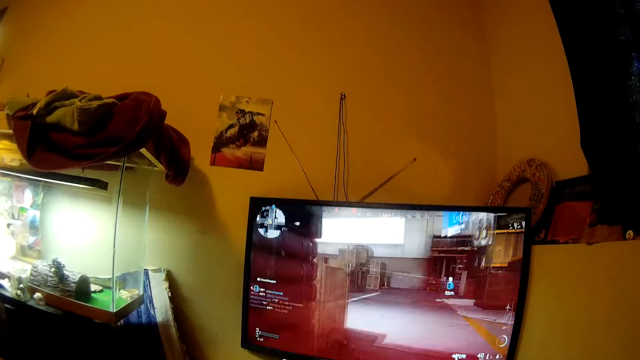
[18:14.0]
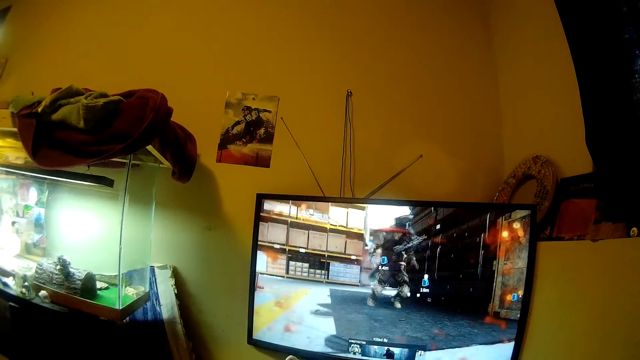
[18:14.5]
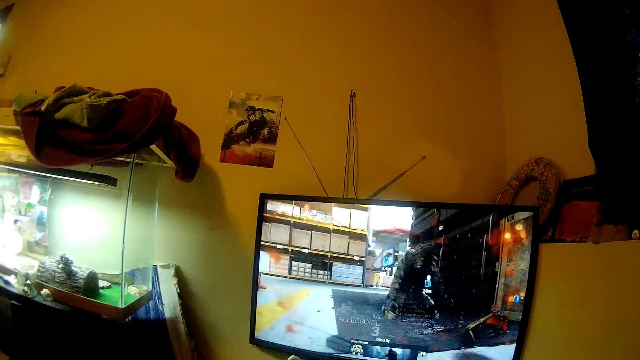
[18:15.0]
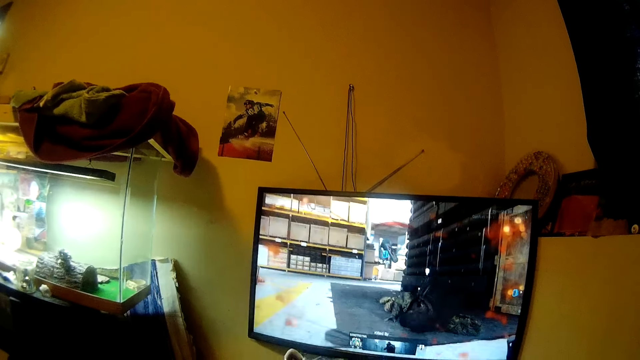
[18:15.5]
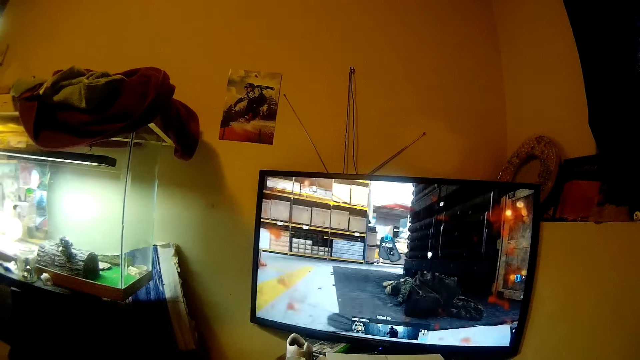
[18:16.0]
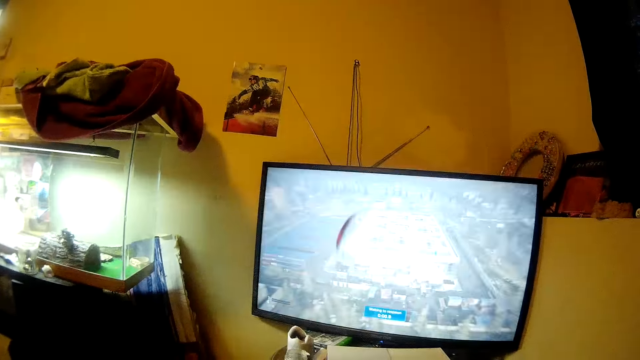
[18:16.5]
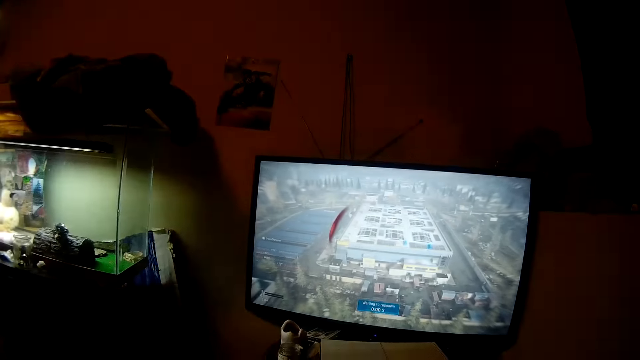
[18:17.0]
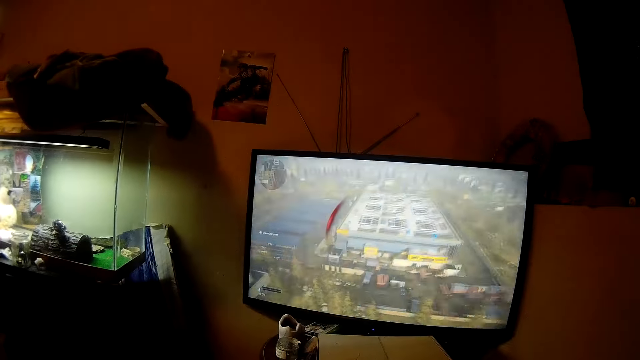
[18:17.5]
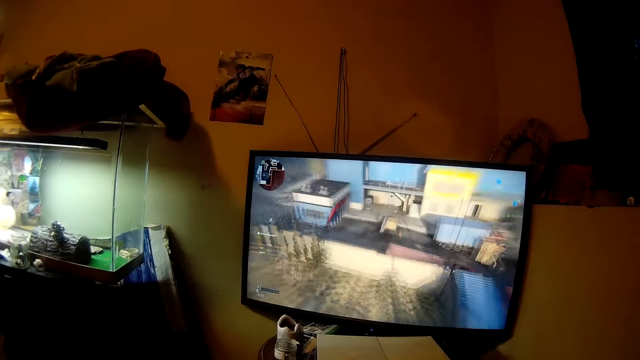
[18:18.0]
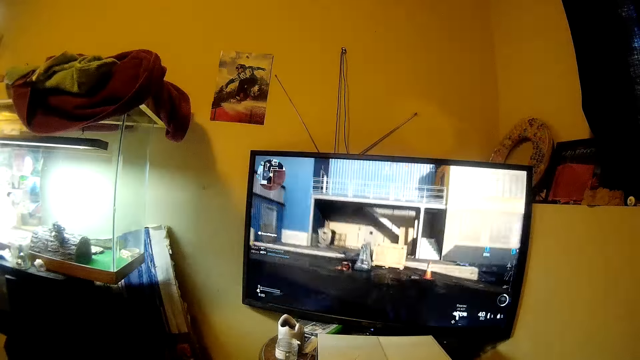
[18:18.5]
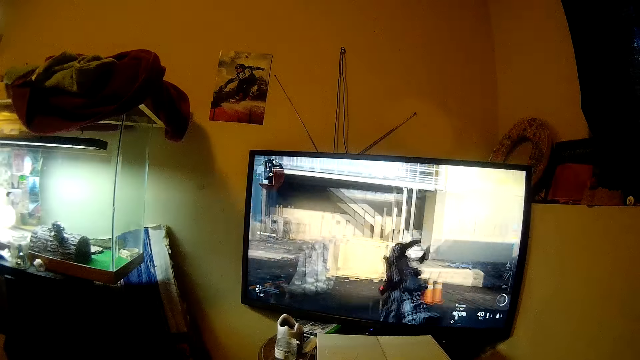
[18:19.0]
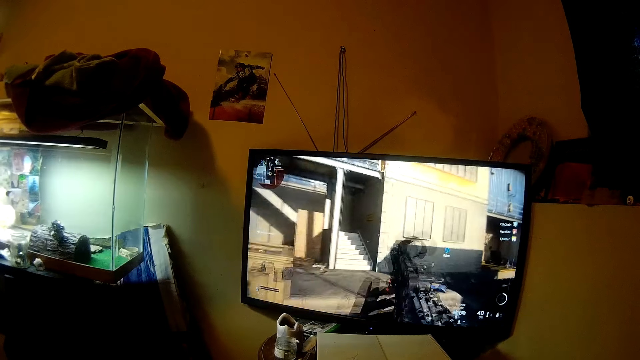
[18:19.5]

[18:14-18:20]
The camera wearer talks.

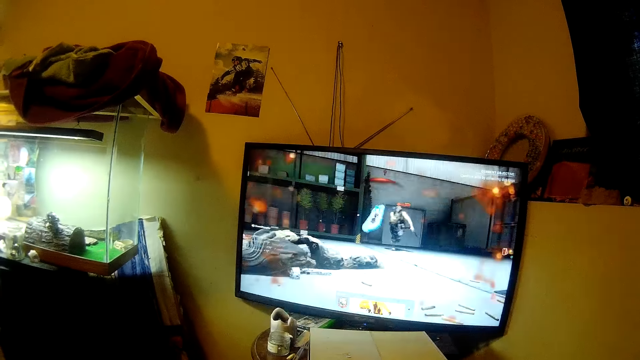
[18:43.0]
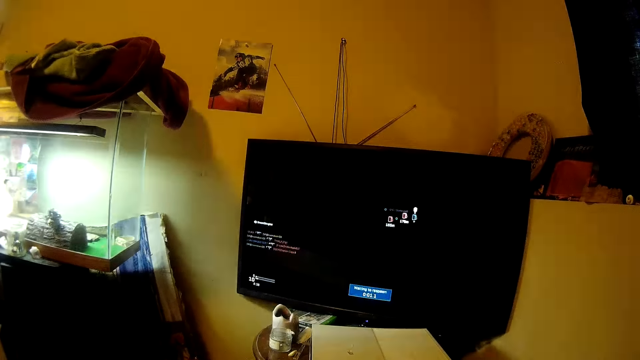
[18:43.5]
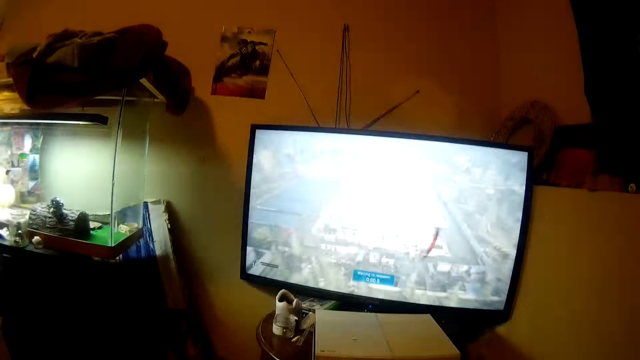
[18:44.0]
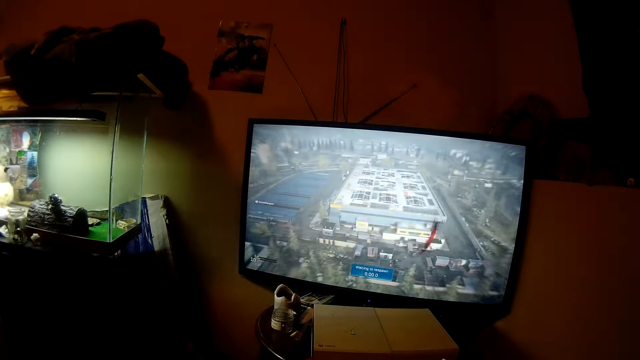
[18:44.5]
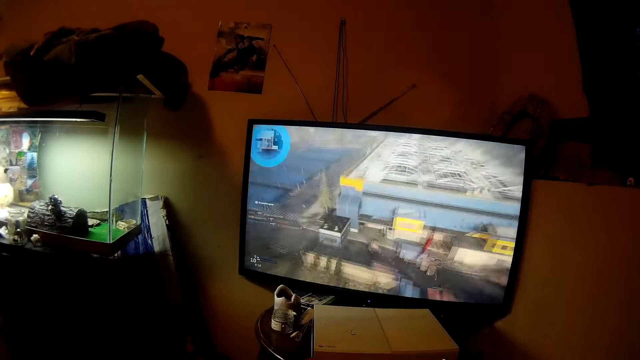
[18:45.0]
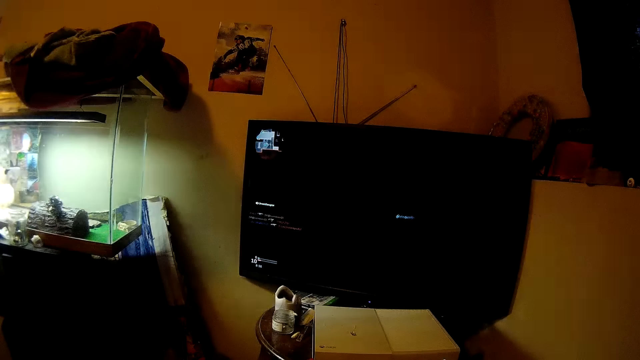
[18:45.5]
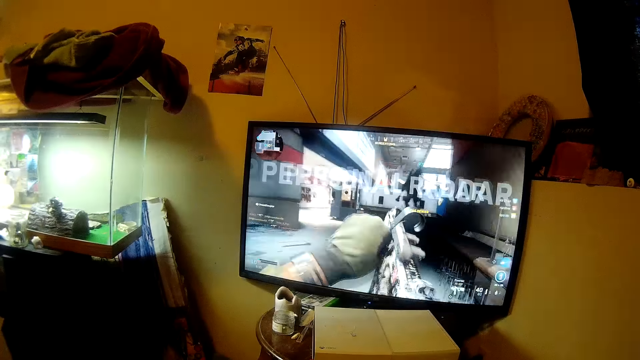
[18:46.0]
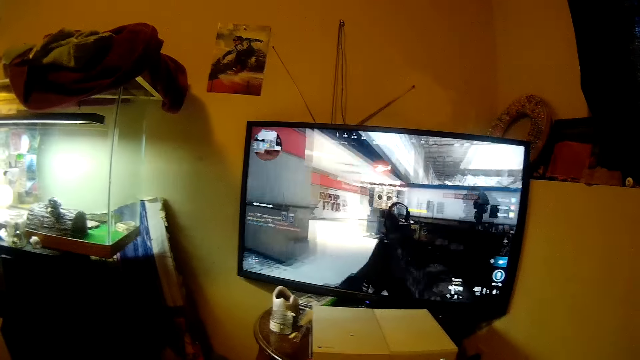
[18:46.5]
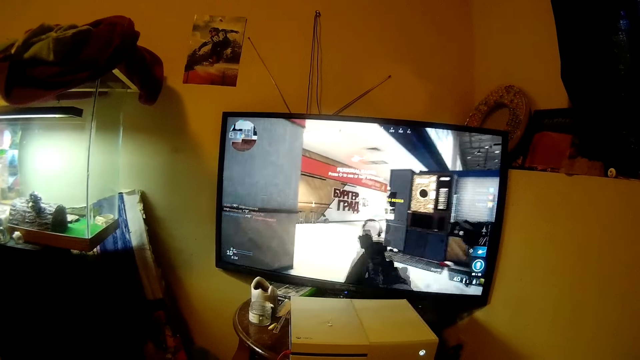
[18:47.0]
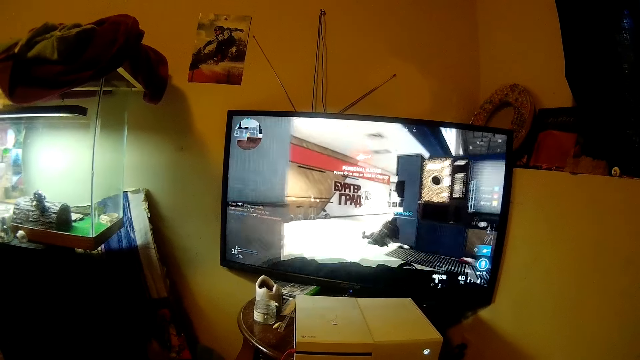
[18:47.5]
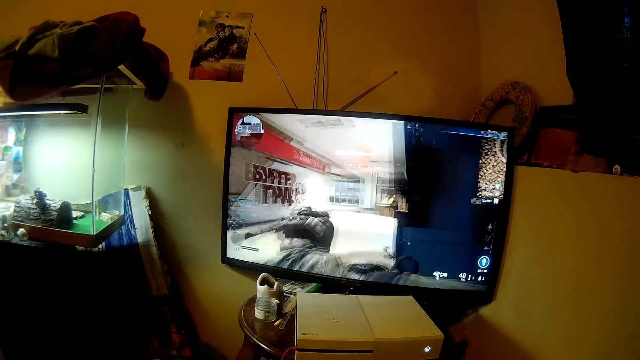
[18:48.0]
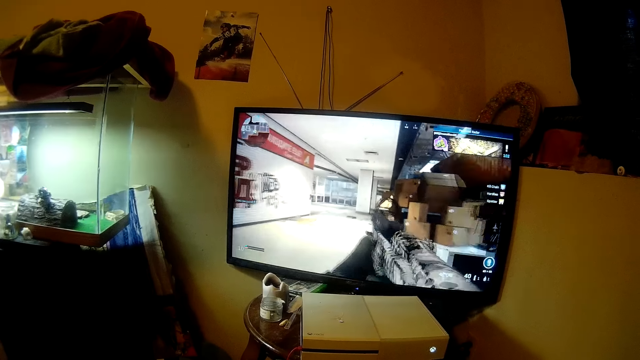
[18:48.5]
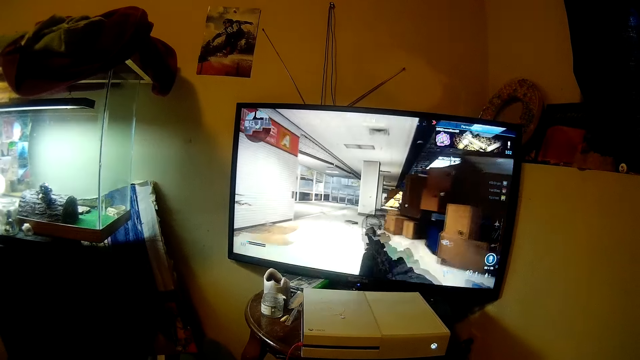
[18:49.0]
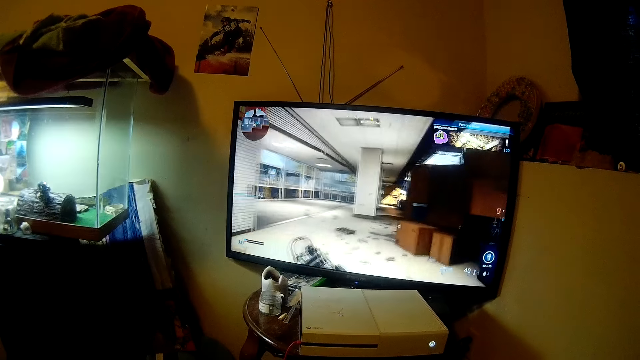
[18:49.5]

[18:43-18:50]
The camera wearer plays an action video game.

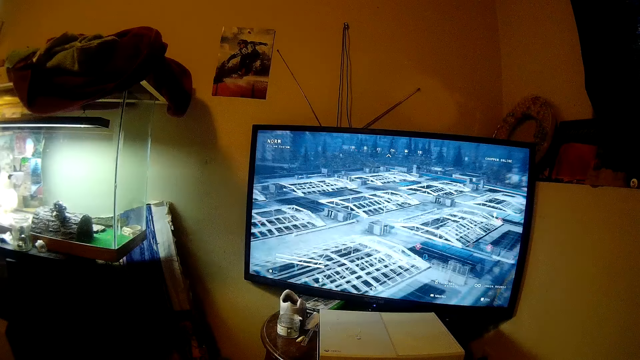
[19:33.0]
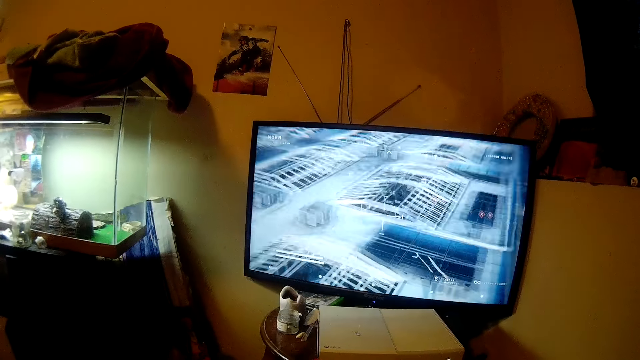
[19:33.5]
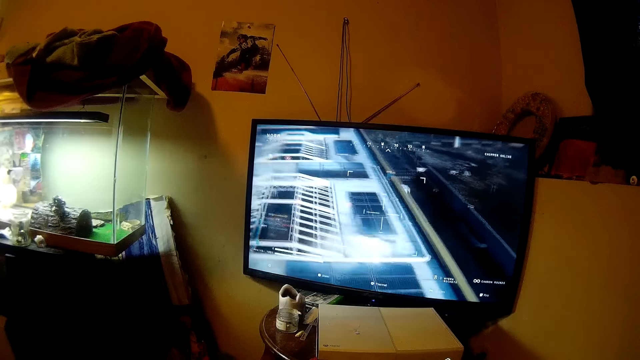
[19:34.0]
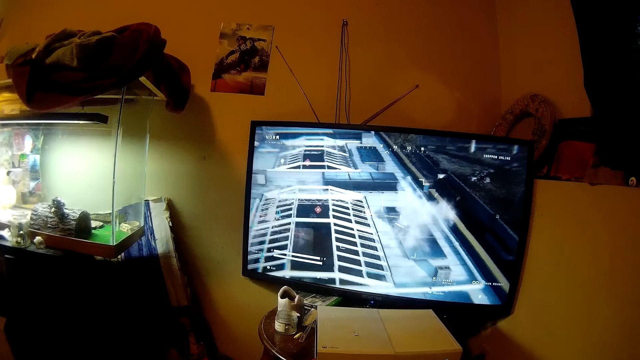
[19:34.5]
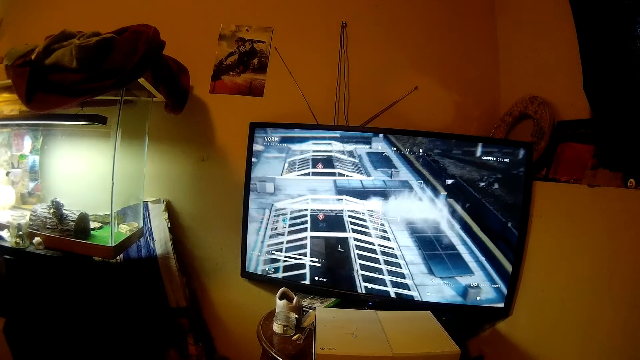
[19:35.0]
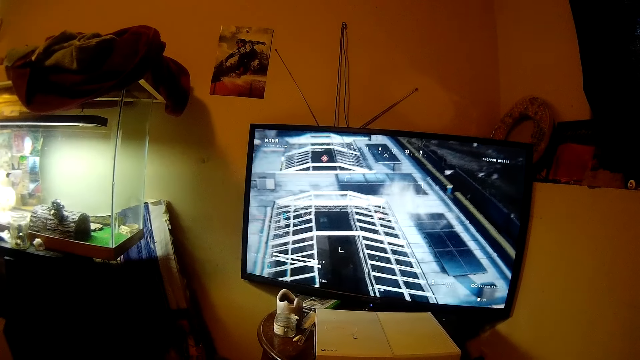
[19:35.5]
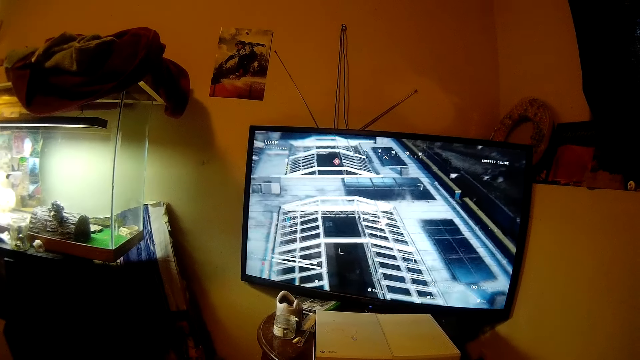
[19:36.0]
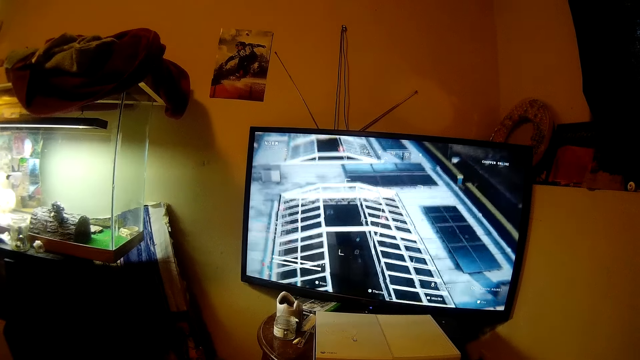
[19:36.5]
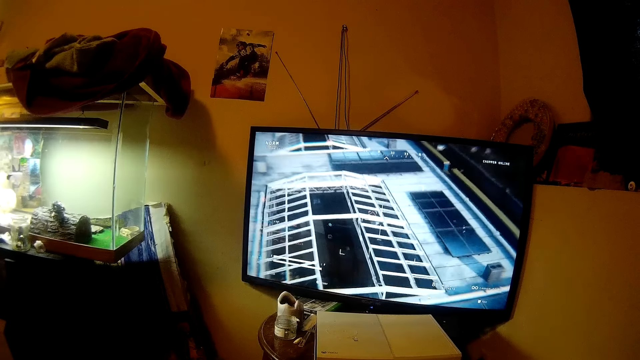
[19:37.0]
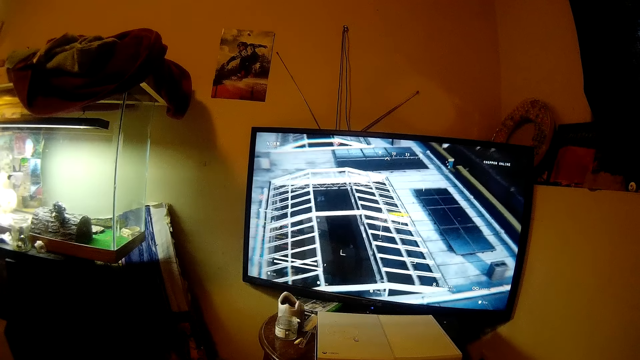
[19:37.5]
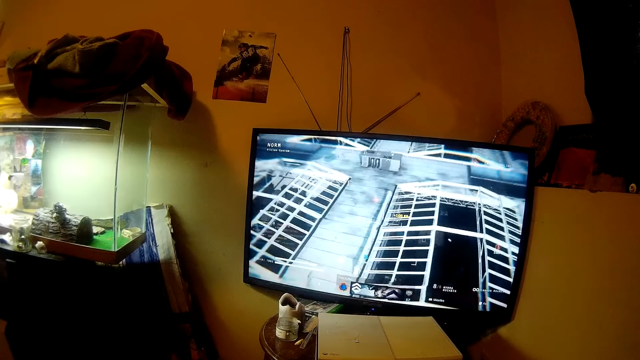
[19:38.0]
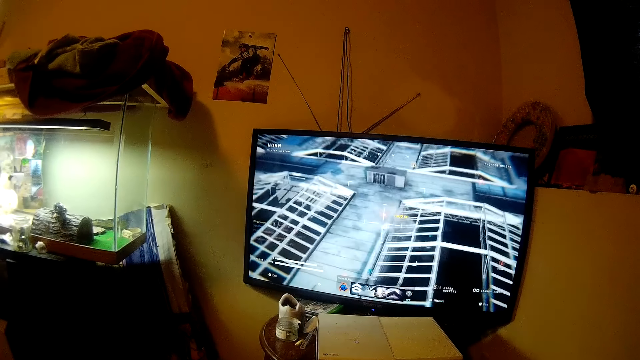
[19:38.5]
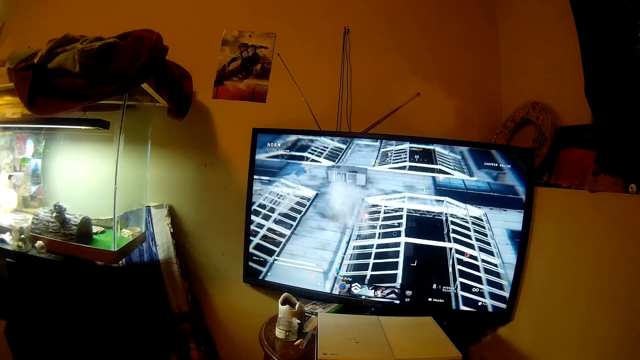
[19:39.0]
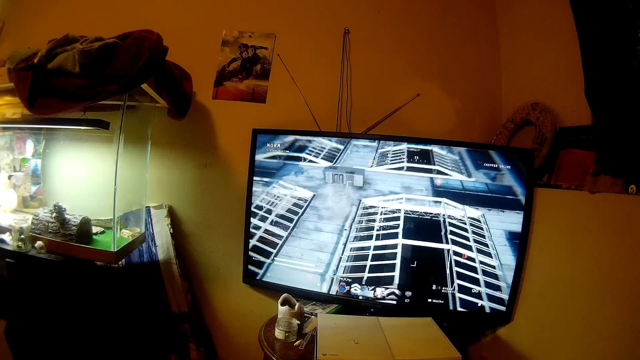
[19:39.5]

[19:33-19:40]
The camera wearer plays an action video game.
